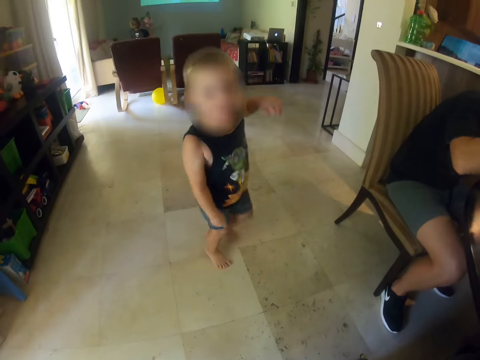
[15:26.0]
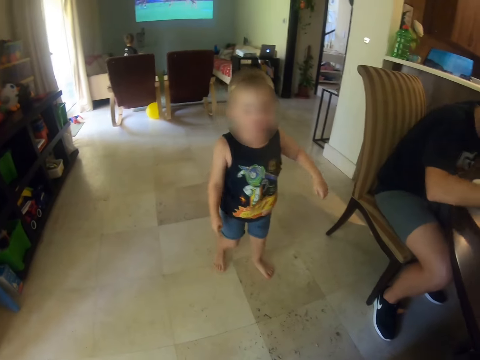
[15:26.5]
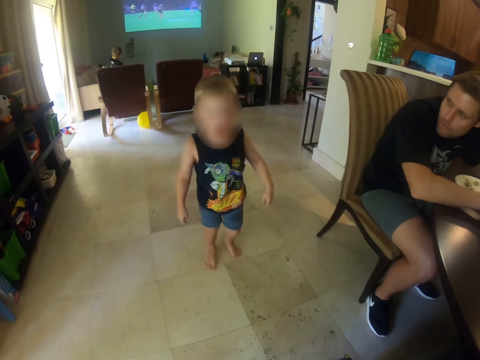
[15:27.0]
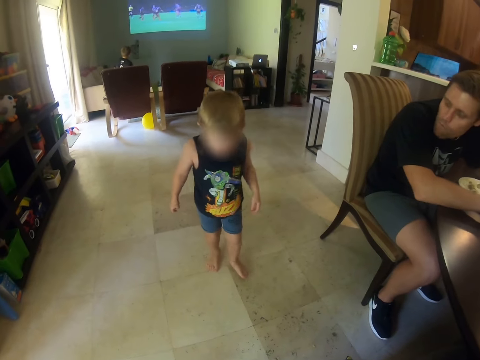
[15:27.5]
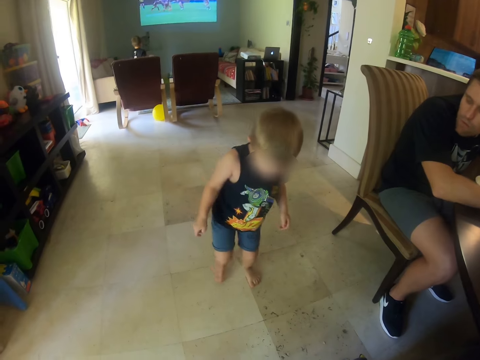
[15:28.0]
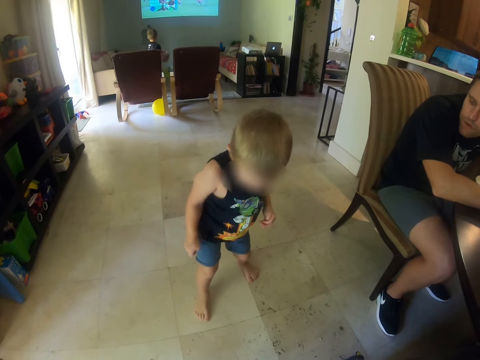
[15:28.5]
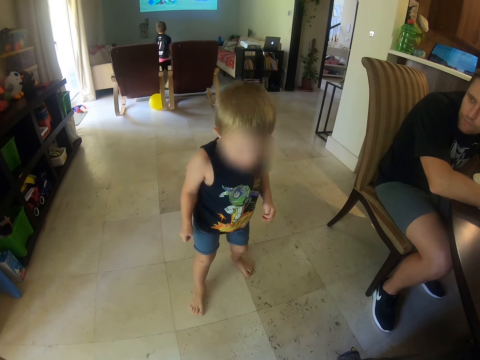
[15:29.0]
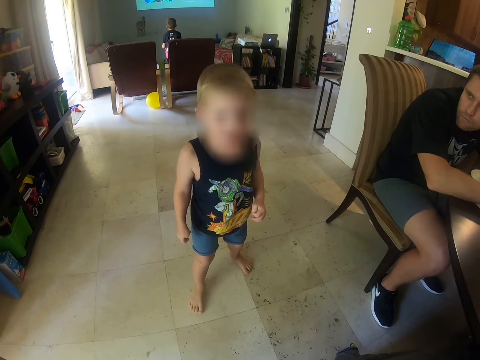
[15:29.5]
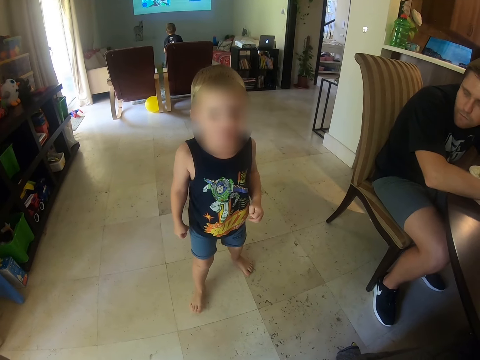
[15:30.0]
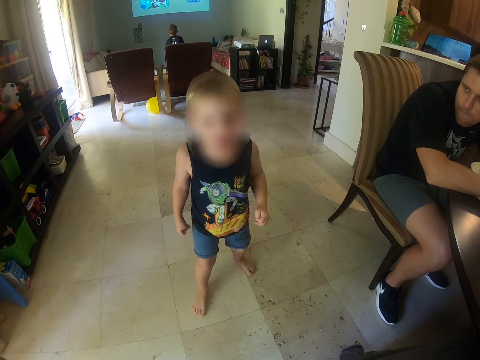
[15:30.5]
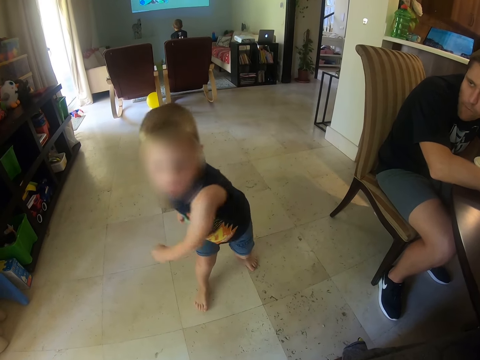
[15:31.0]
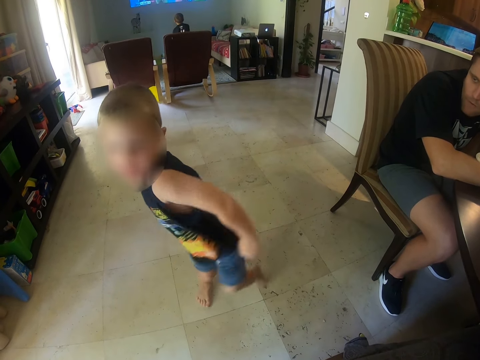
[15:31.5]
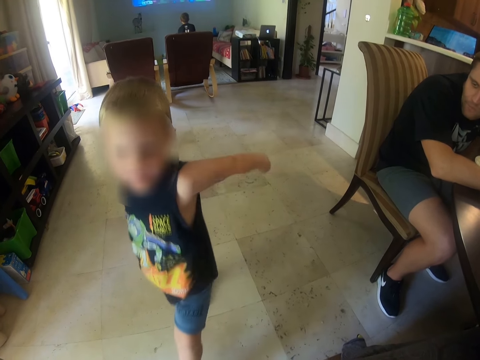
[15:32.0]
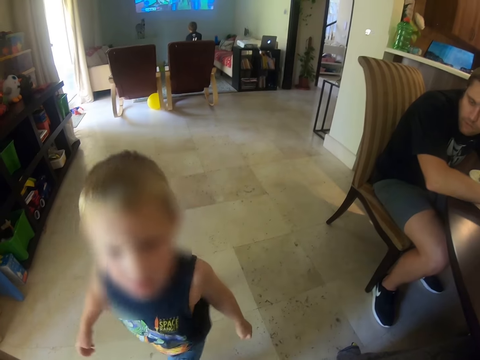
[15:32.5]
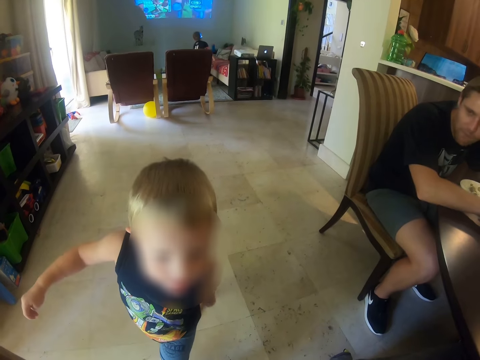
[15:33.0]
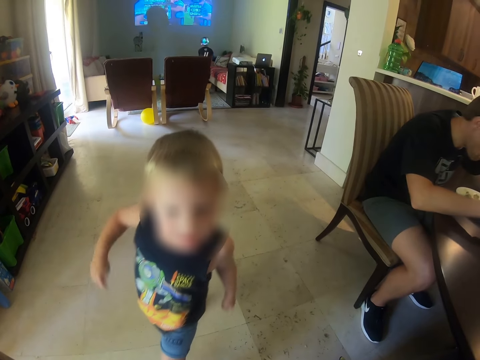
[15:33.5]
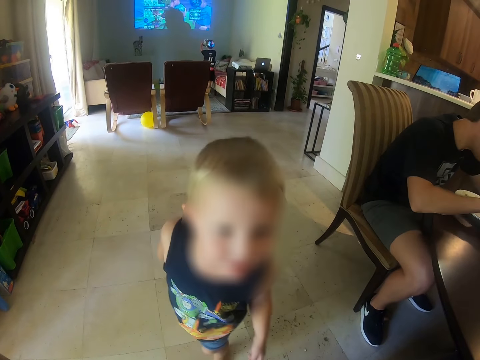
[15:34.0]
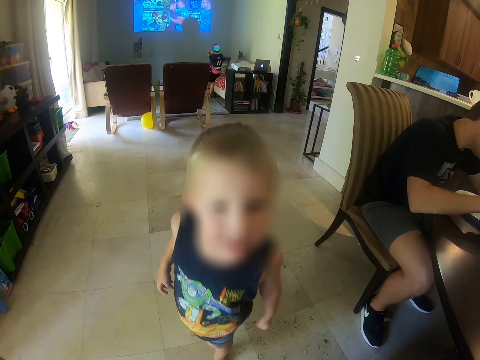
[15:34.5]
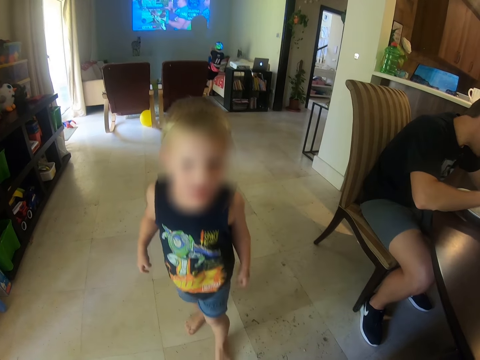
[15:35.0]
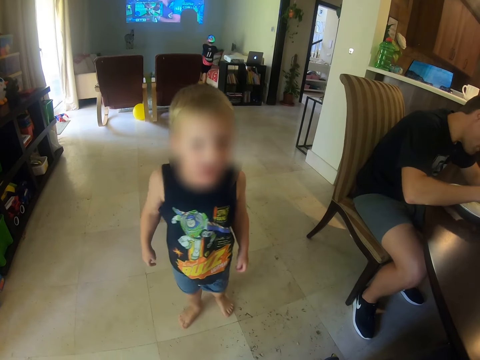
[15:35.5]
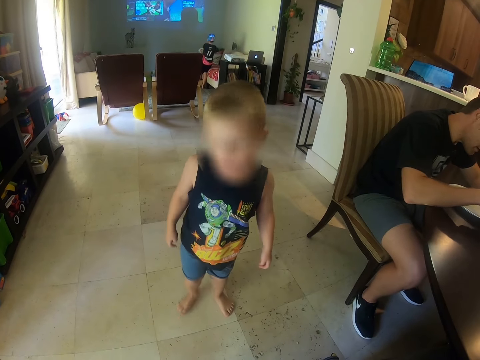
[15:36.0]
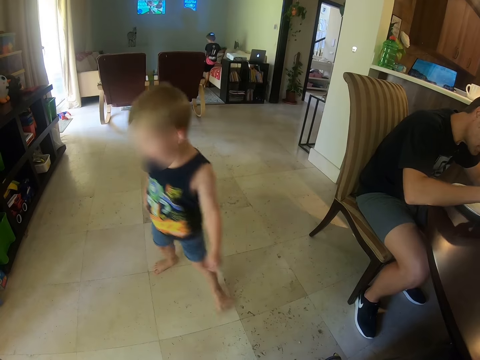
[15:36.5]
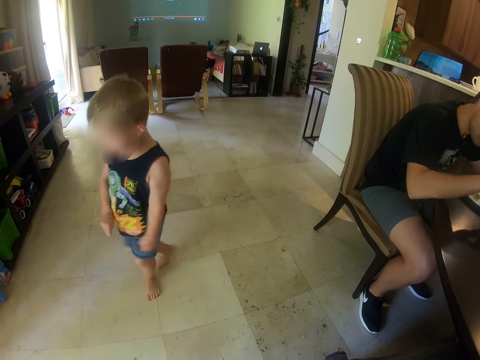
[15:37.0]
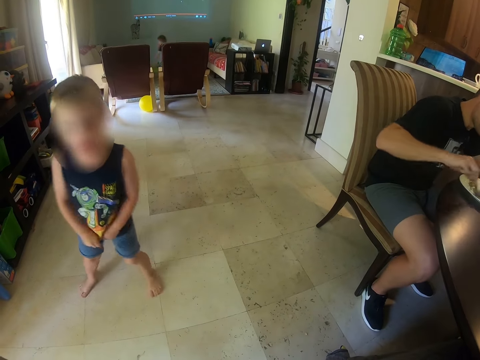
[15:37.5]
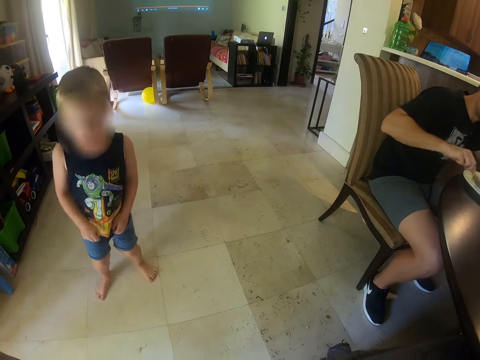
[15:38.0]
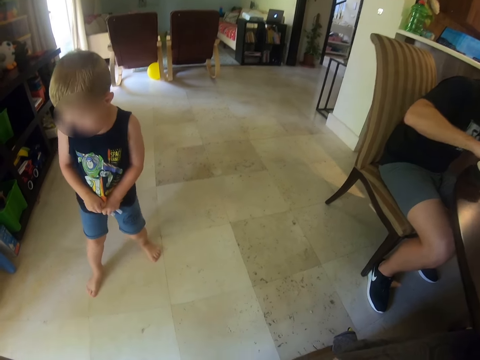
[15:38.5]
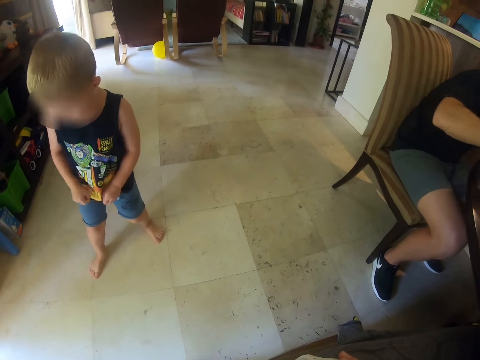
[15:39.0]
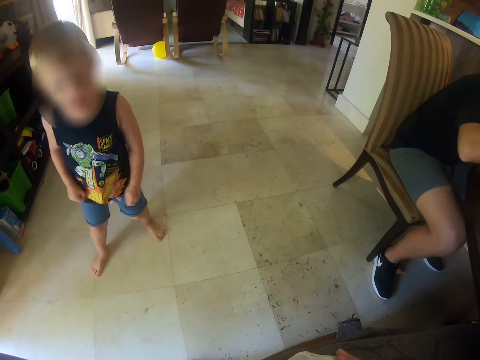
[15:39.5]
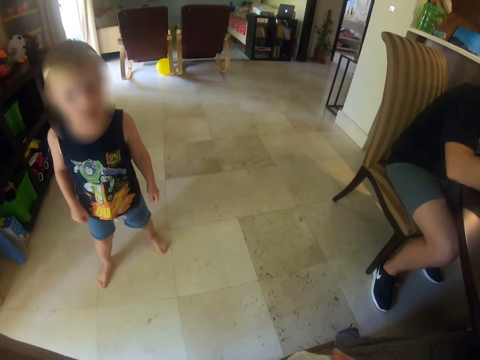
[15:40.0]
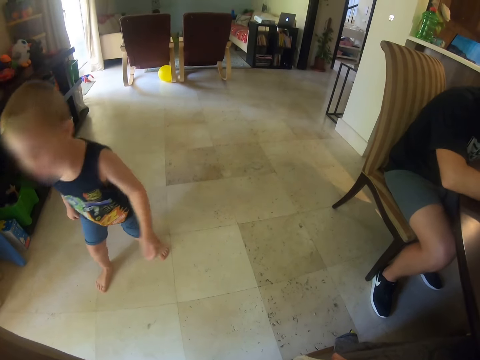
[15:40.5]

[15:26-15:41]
The camera wearer looks at a person. The person steps. The person plays around the room. The person talks.

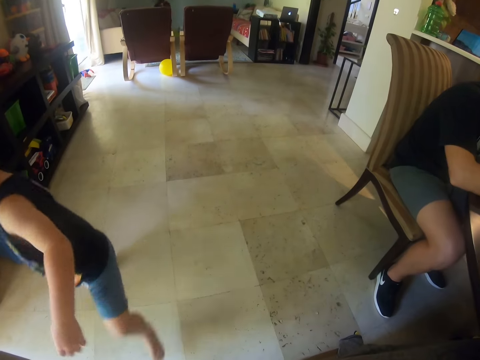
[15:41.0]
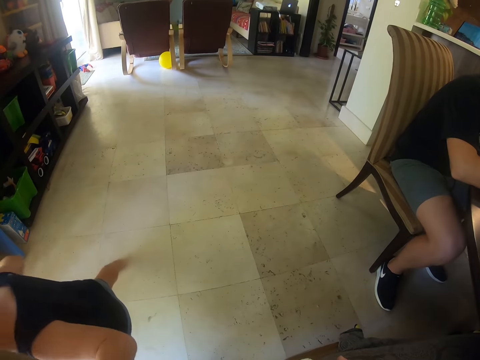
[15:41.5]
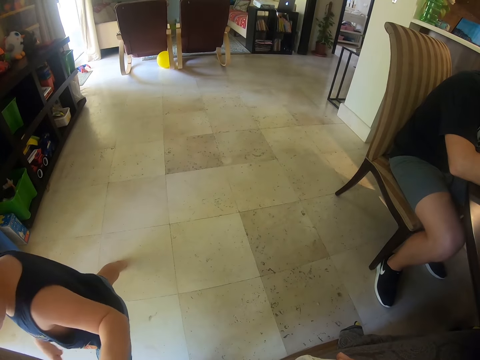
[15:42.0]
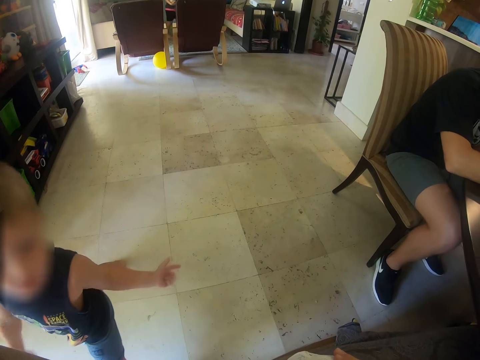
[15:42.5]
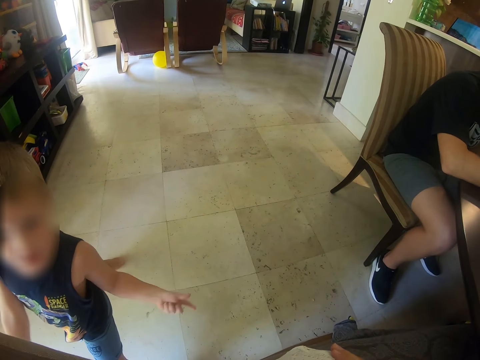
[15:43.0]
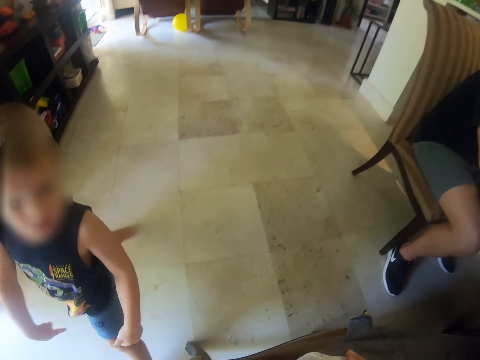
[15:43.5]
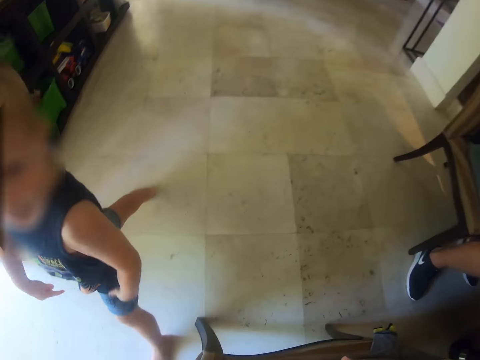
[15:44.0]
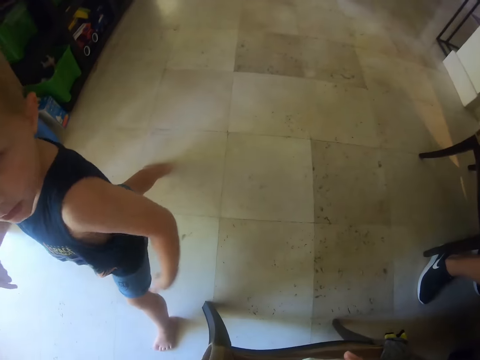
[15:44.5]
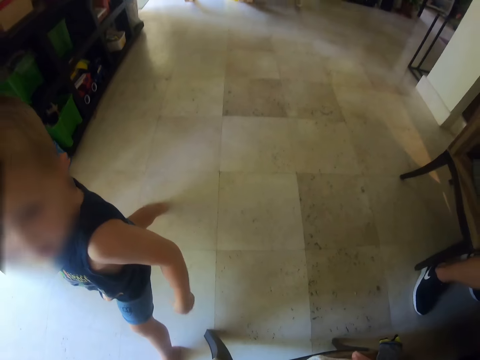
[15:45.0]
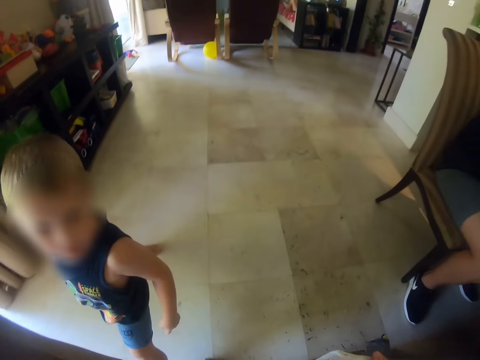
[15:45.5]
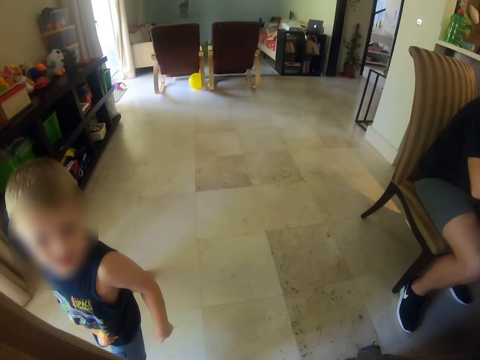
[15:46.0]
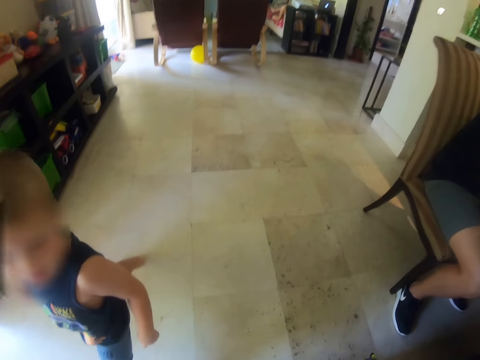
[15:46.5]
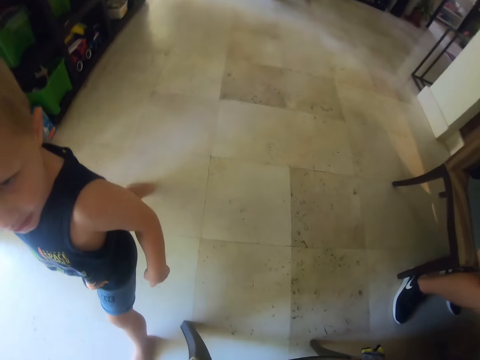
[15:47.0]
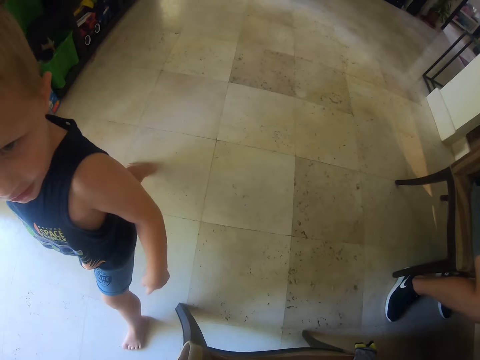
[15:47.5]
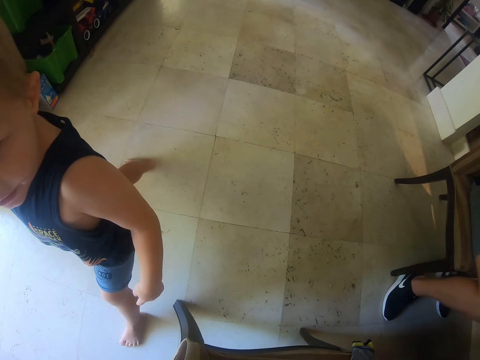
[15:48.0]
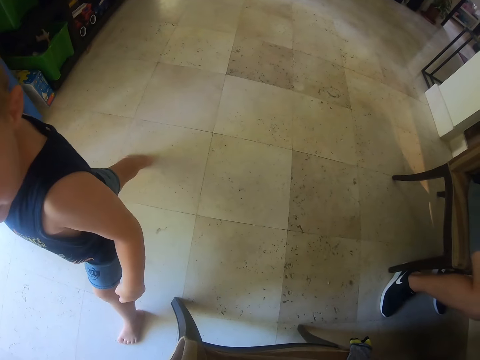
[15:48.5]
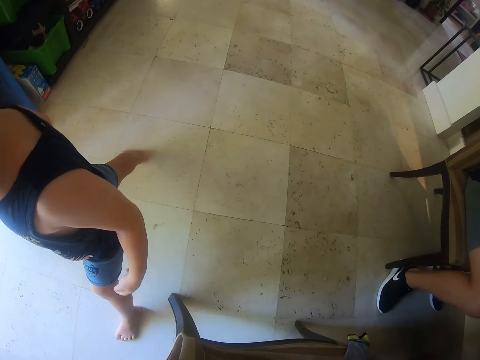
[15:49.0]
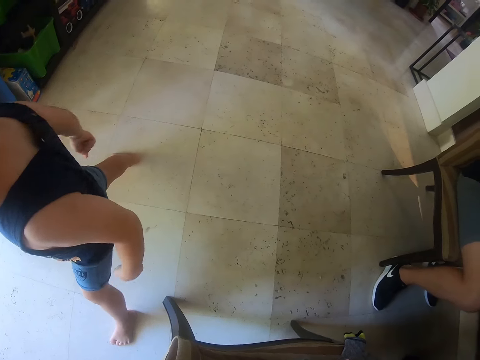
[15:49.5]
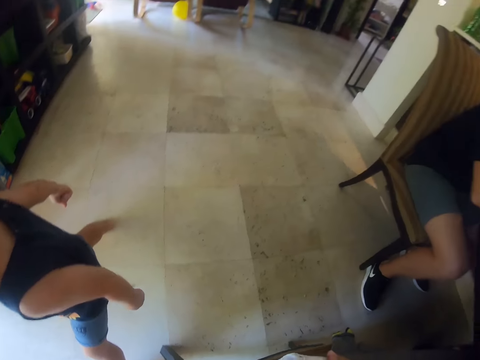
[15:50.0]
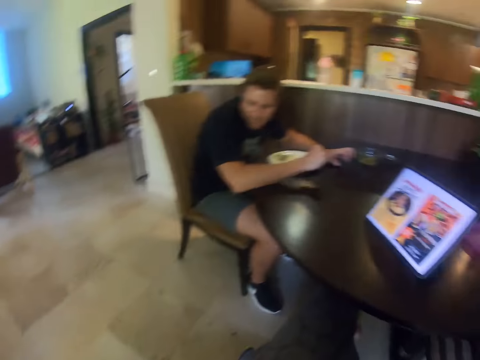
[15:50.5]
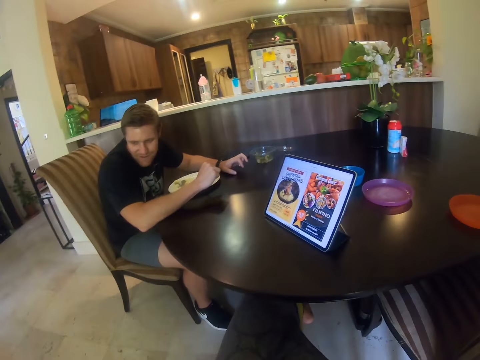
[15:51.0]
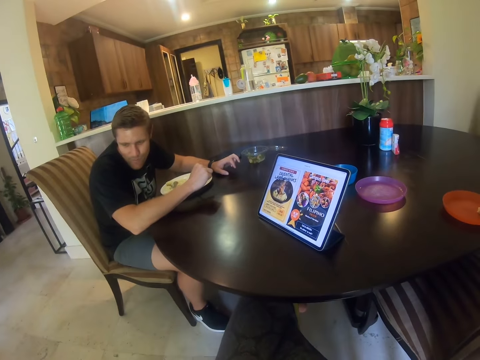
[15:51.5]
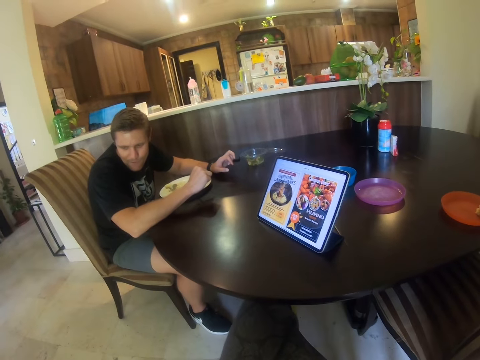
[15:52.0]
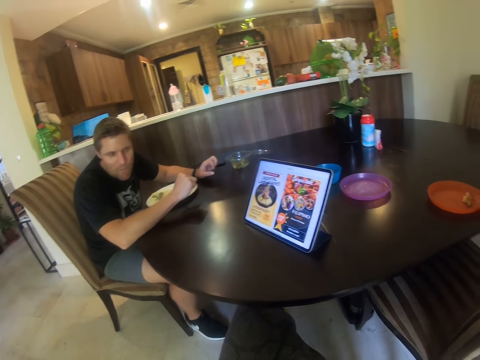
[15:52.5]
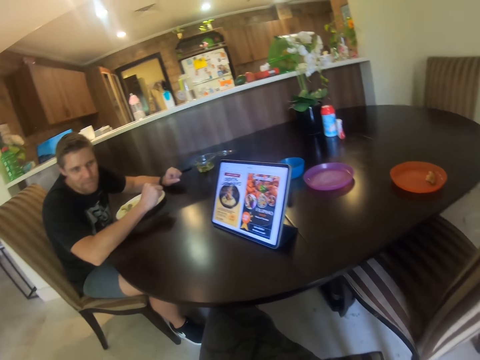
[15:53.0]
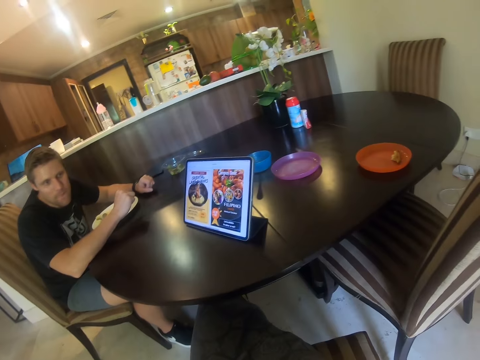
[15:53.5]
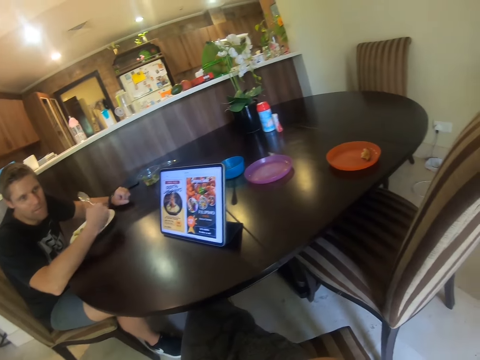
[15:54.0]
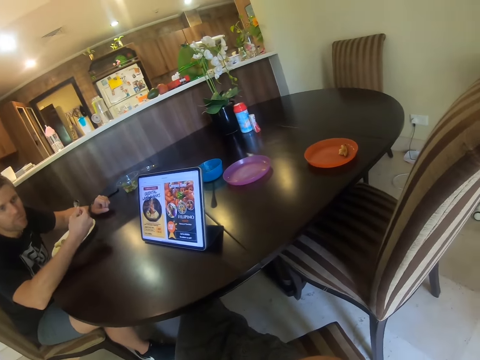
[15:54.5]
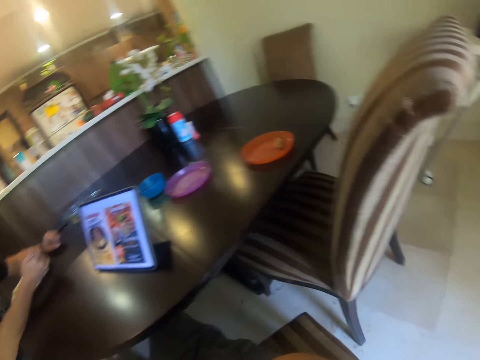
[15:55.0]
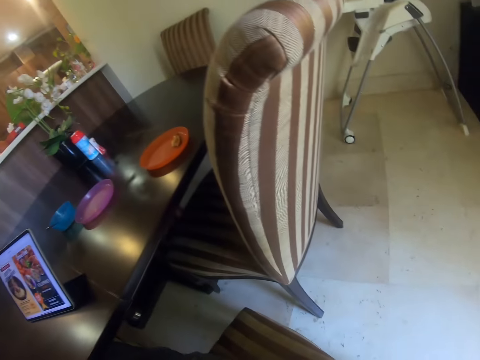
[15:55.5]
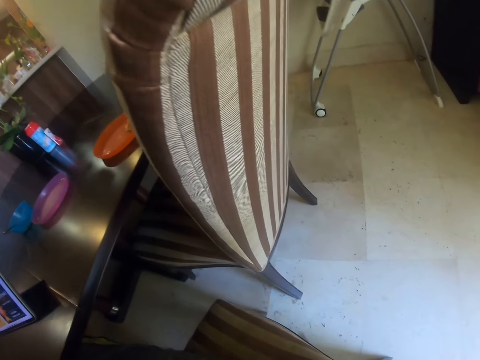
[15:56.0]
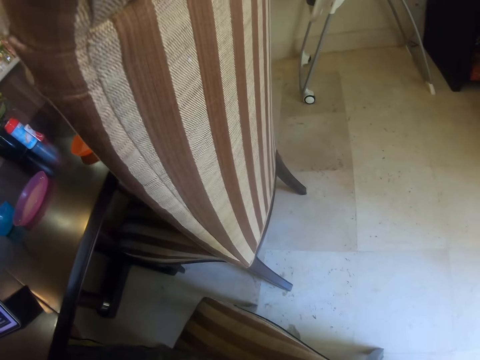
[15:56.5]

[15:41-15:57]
A person steps. The camera wearer talks. The person talks. The camera wearer looks around the house. They look at another person.
